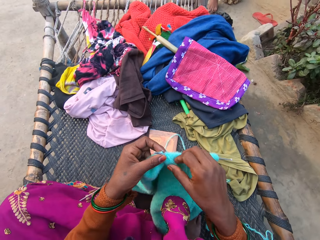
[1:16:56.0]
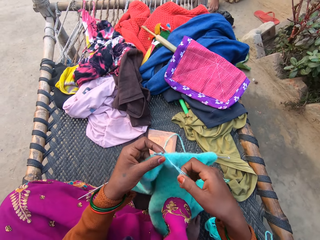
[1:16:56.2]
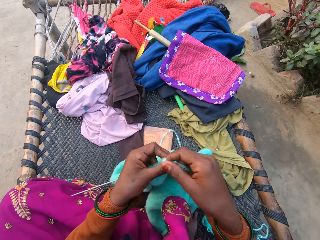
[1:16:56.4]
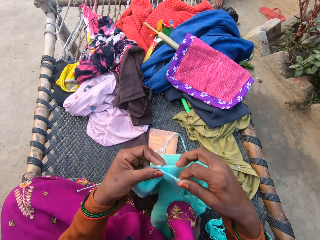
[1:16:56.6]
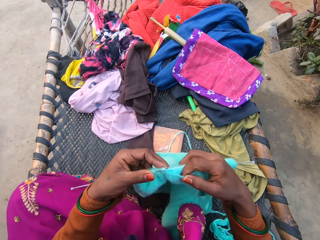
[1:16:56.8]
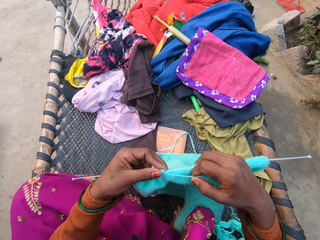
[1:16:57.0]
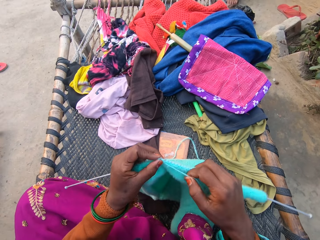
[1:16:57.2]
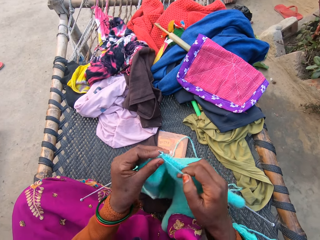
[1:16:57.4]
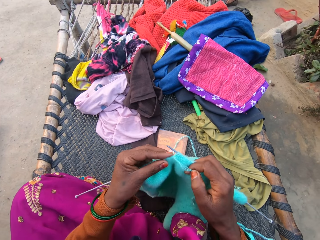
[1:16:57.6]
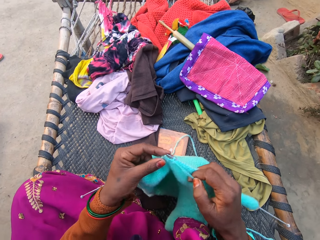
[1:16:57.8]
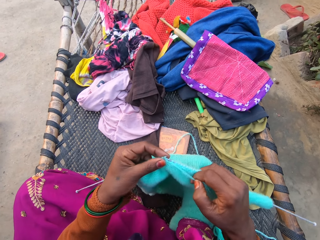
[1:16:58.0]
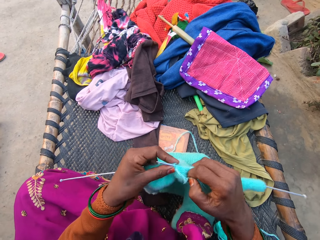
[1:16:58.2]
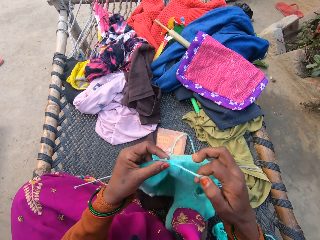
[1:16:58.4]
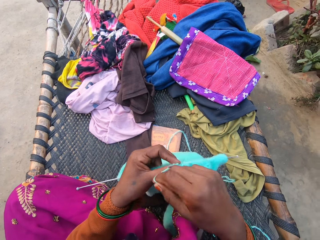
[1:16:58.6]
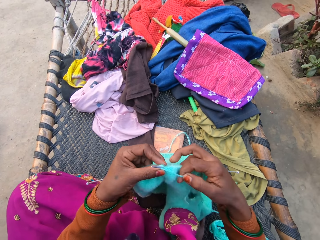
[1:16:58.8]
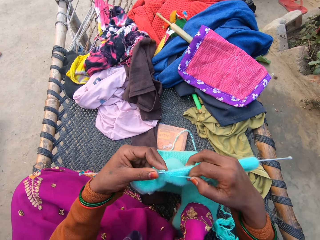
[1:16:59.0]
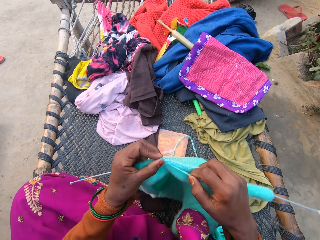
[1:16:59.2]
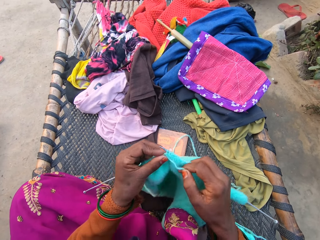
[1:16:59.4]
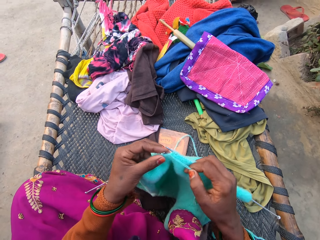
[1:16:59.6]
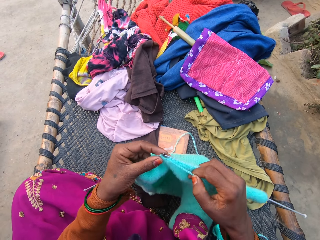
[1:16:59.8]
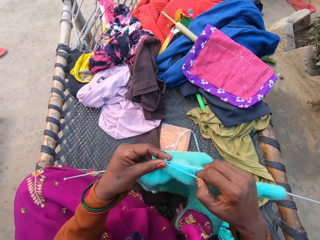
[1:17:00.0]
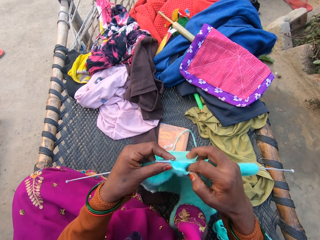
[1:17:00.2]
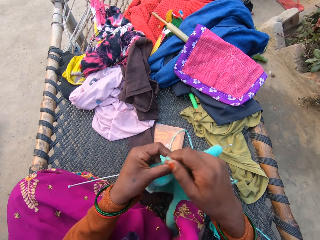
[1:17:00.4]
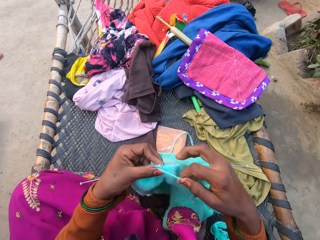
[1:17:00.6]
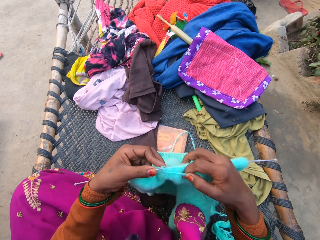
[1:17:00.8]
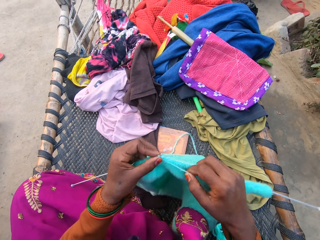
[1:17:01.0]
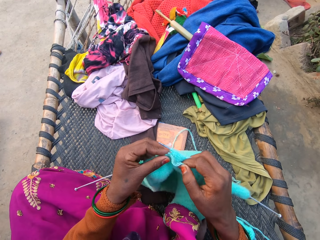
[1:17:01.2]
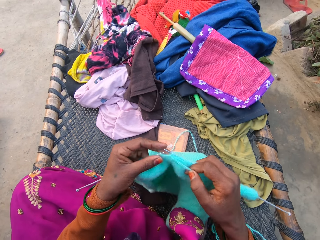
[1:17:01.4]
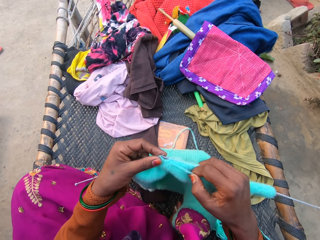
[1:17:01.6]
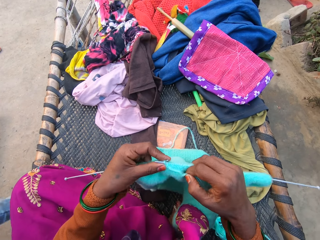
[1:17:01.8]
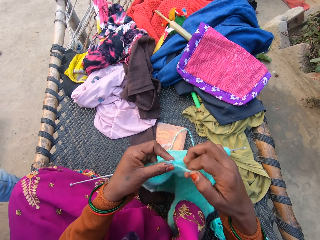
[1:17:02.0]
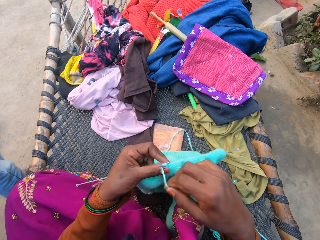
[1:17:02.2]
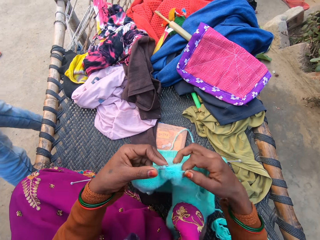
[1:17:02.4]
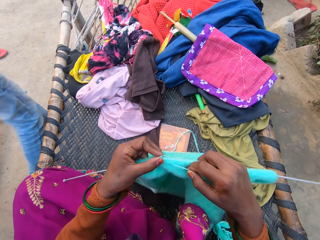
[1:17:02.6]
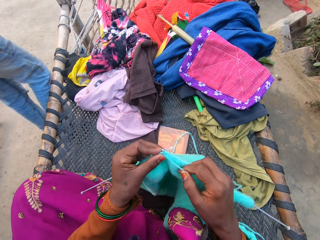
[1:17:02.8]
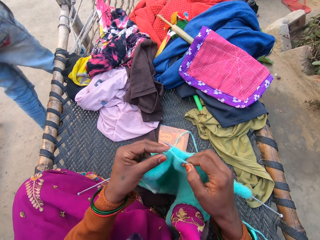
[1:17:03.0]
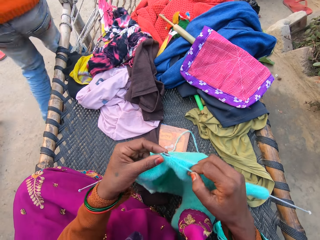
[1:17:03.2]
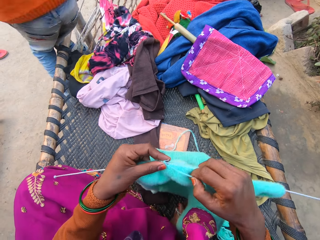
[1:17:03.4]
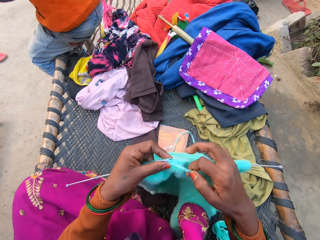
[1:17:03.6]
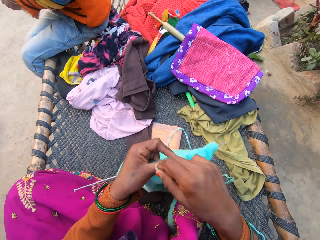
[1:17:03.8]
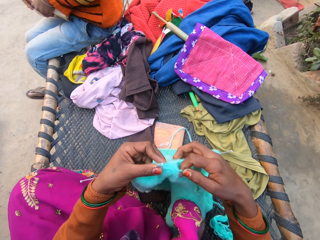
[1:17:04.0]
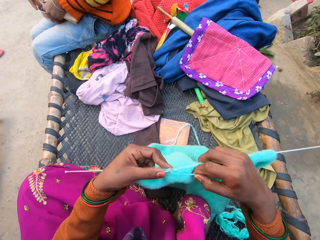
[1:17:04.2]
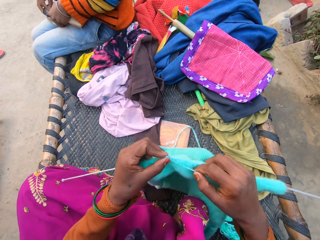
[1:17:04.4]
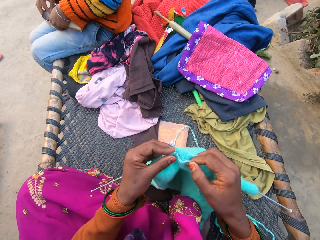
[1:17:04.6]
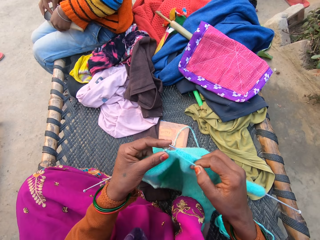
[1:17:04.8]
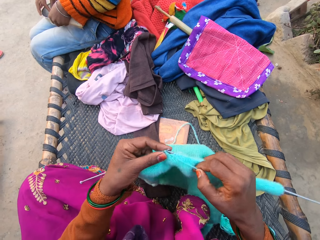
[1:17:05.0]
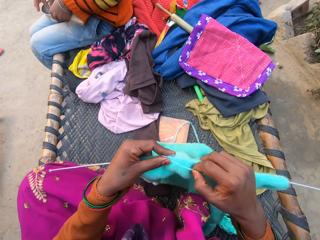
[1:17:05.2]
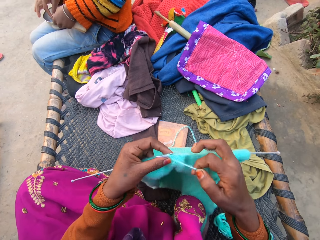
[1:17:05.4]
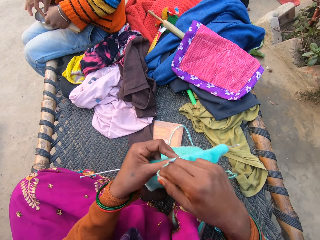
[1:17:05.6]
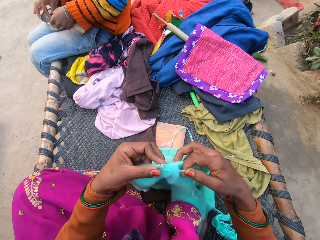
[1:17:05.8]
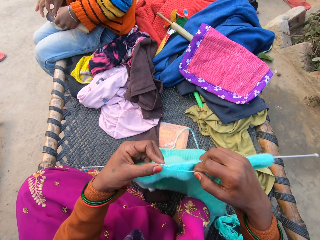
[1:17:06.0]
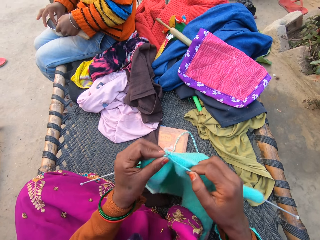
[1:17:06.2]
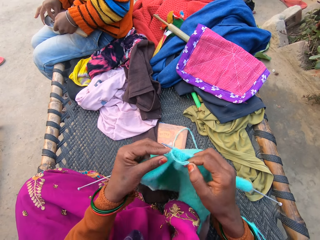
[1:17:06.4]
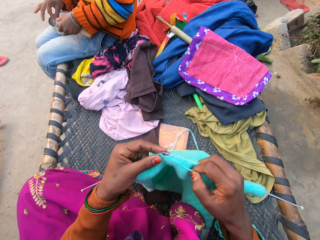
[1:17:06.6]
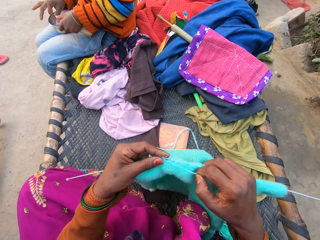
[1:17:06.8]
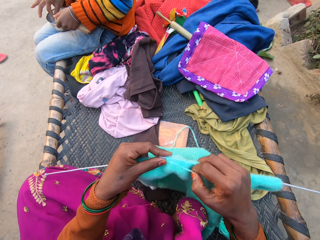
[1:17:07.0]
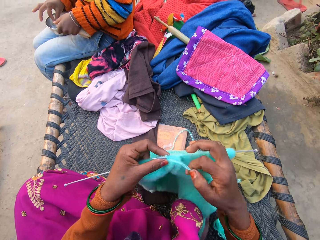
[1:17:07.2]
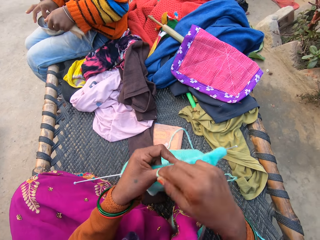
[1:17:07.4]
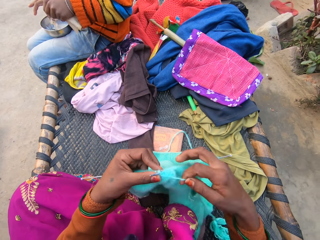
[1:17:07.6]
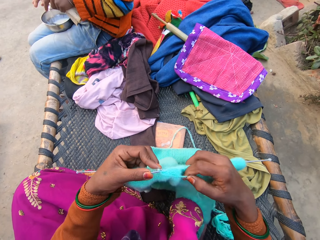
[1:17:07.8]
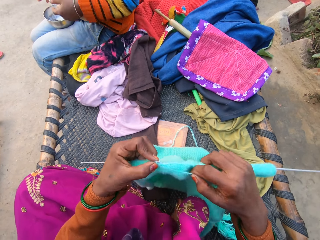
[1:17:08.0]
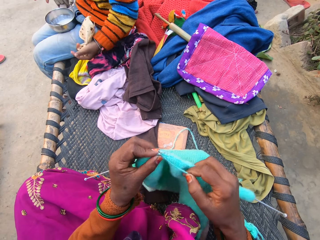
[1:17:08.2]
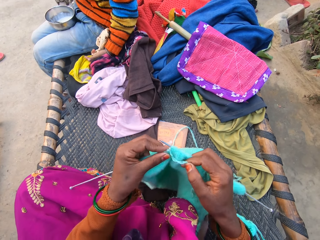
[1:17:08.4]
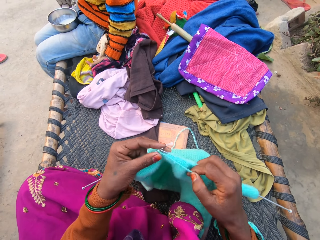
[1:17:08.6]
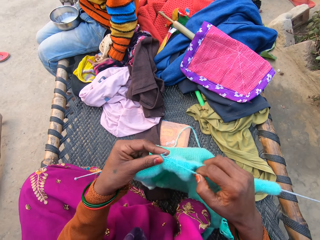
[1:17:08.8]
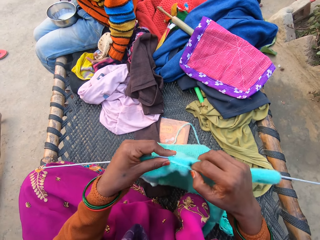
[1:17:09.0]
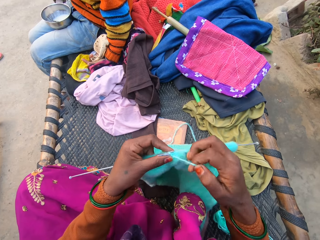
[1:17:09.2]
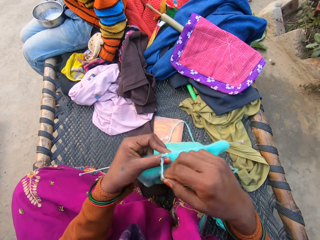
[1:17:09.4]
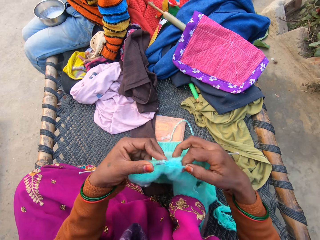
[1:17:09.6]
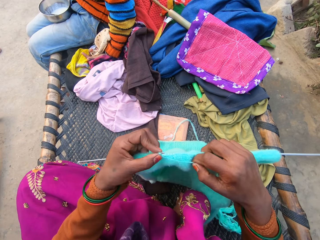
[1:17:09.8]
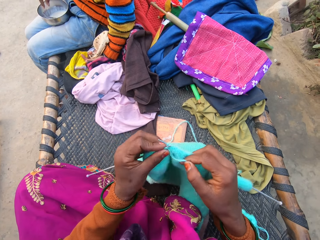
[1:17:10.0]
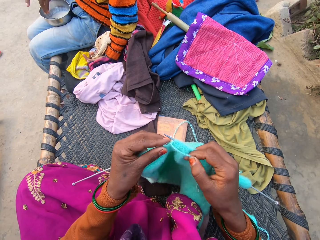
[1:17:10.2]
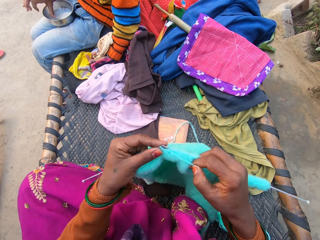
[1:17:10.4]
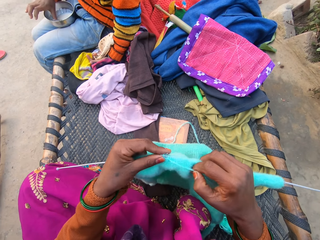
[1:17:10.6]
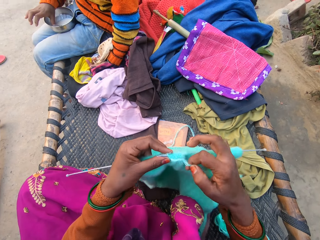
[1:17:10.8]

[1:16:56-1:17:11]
The camera wearer coils knitting thread on a knitting needle. They knit with knitting needles. They coil the knitting thread on the knitting needle. They knit with the knitting needles. They coil the knitting thread on the knitting needle. They knit with the knitting needles. They coil the knitting thread on the knitting needle. A man walks back towards the weaved bed. The man sits on the edge of the weaved bed. The camera wearer knits with the knitting needles. They coil the knitting thread on the knitting needle. The man eats bean pudding and cereal pudding. The camera wearer knits with the knitting needles. They coil the knitting thread on the knitting needle. The man moves a hand in a bowl. The camera wearer knits with the knitting needles. They coil the knitting thread on the knitting needle. The man puts a hand on clothes. The camera wearer knits with the knitting needles. They coil the knitting thread on the knitting needle.

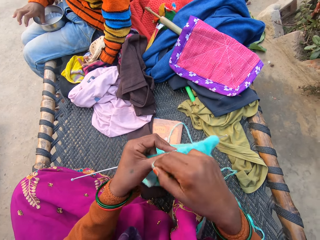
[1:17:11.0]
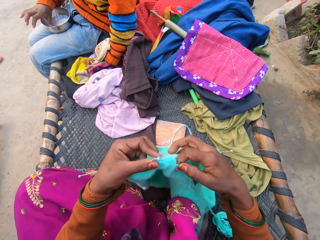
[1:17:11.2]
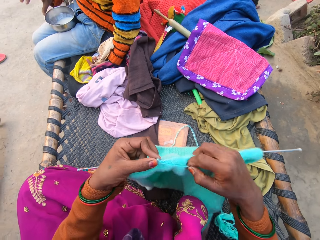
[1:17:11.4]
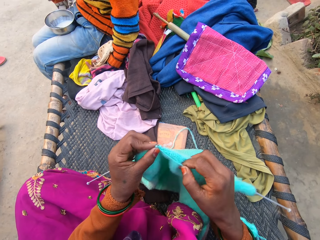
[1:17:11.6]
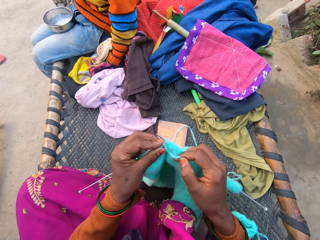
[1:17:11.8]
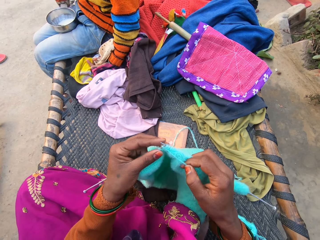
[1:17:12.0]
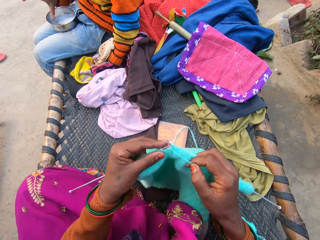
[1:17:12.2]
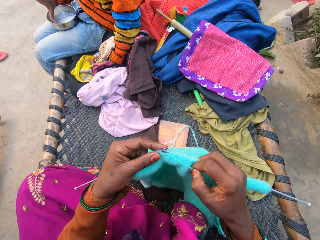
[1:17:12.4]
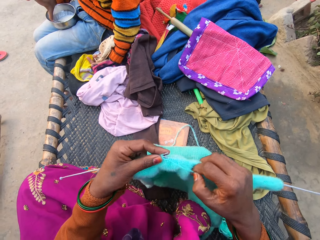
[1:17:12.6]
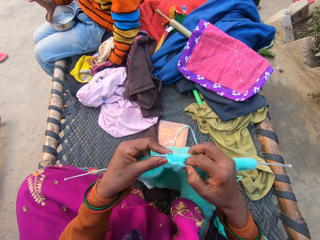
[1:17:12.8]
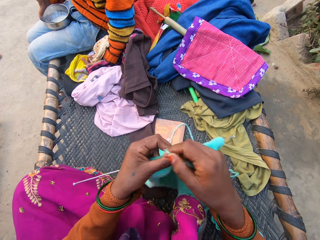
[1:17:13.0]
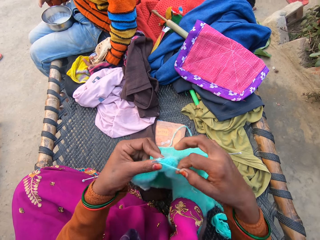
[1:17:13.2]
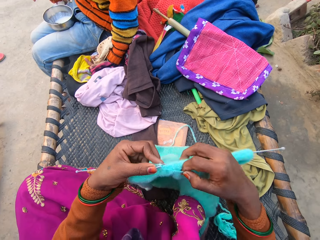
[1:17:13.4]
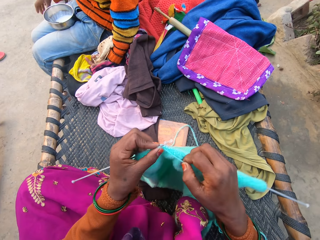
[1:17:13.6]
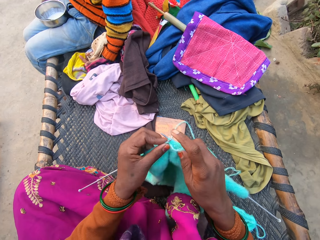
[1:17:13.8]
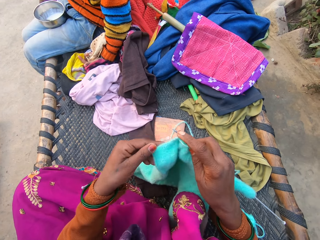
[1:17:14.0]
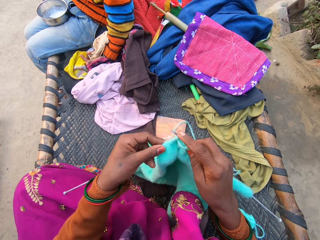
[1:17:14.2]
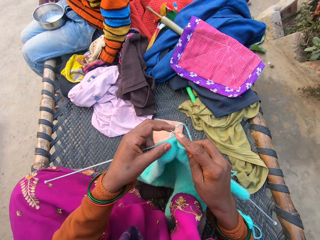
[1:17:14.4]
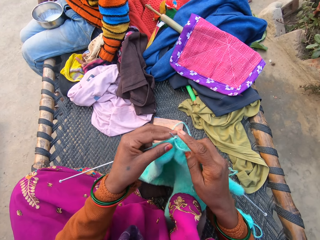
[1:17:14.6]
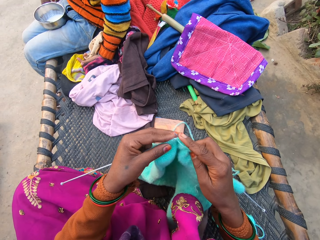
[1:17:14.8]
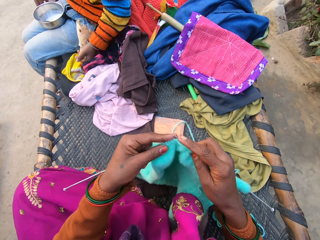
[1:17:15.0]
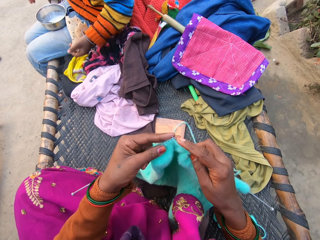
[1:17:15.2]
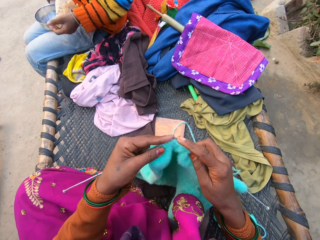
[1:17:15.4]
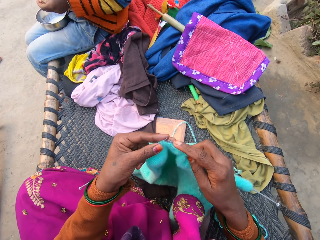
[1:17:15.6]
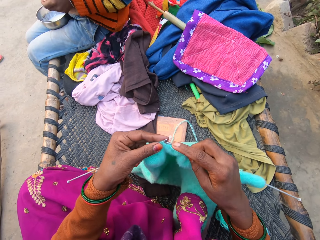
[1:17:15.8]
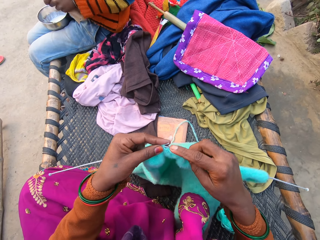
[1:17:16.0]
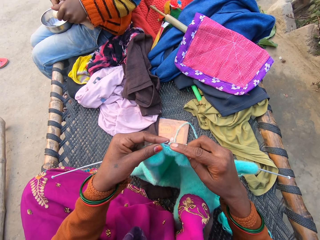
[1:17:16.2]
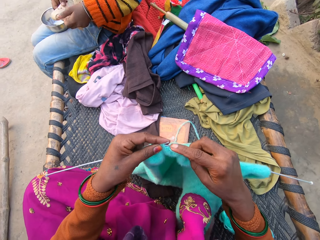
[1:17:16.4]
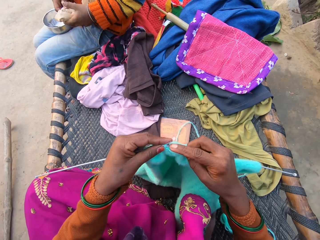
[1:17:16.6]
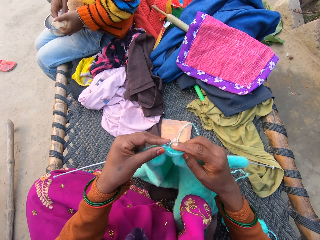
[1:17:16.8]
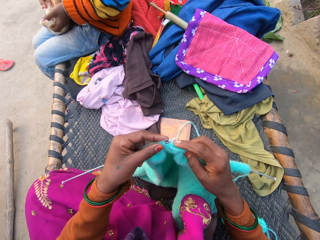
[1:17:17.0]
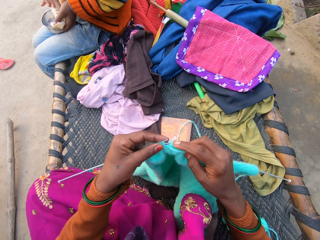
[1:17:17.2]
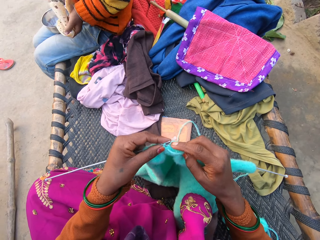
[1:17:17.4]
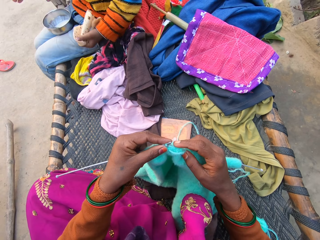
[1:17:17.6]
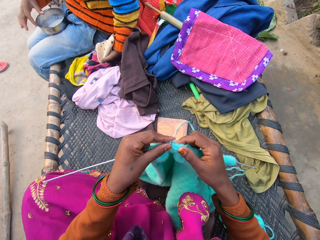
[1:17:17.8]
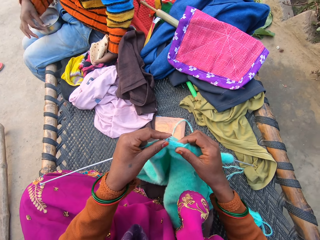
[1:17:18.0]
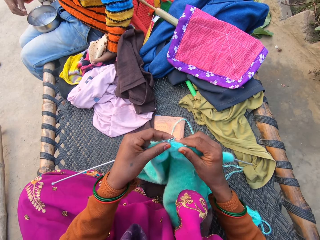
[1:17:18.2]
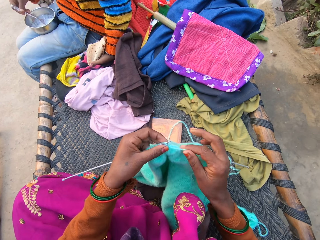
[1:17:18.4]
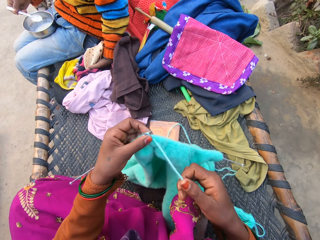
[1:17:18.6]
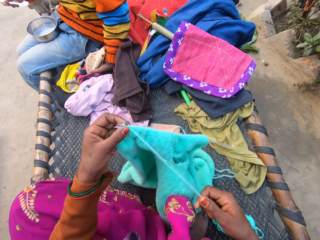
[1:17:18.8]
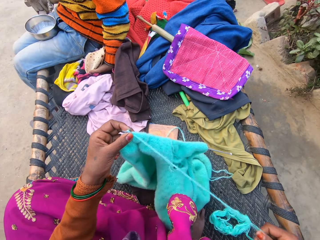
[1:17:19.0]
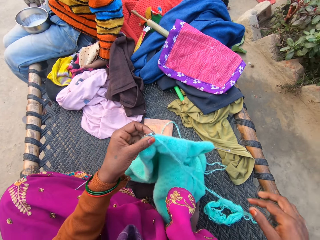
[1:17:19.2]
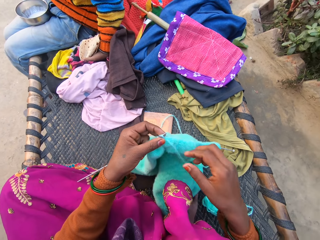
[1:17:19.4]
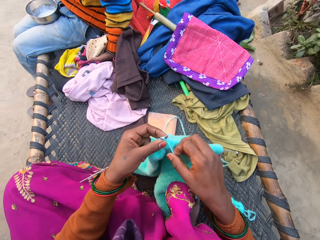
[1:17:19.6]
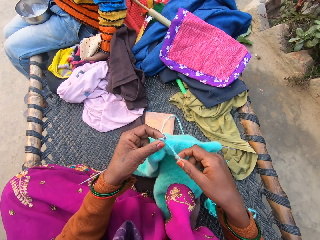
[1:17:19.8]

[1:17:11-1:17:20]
The camera wearer knits with knitting needles. They coil knitting thread on a knitting needle. A man puts a thumb in a bowl. The camera wearer knits with the knitting needles. They coil the knitting thread on the knitting needle. The man removes a hand on clothes. The camera wearer knits with the knitting needles. The man holds roti with hands, takes a spoon in the bowl, and scoops something with the spoon. The camera wearer straightens the knitting thread with a hand.
